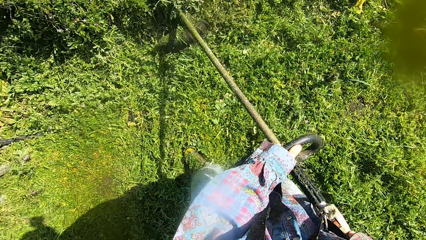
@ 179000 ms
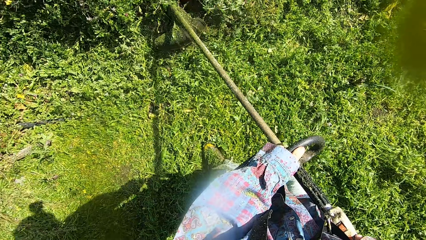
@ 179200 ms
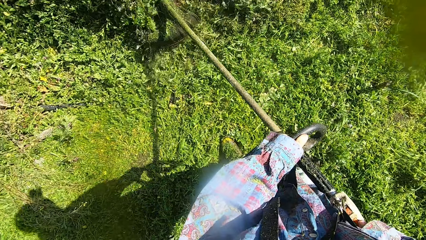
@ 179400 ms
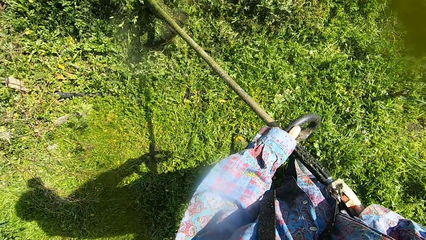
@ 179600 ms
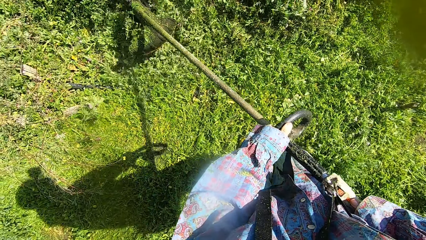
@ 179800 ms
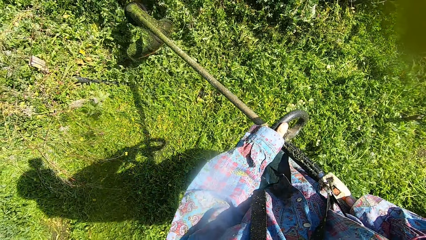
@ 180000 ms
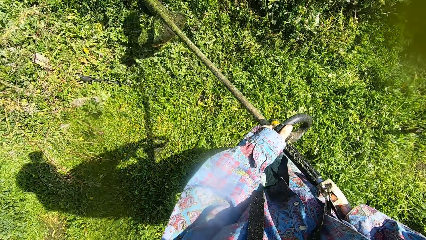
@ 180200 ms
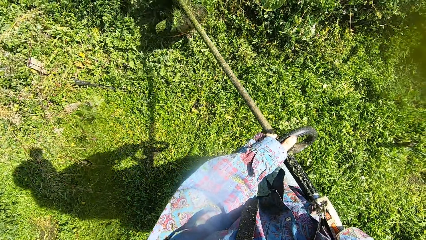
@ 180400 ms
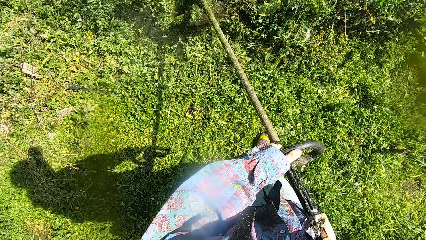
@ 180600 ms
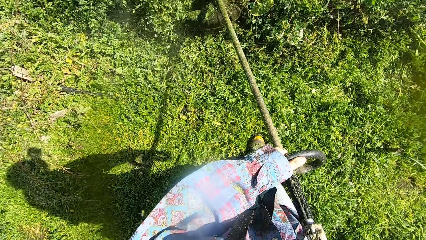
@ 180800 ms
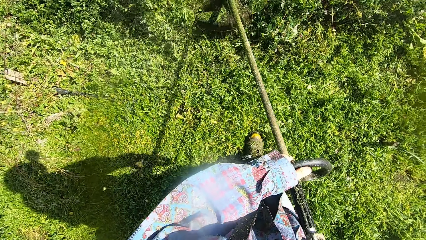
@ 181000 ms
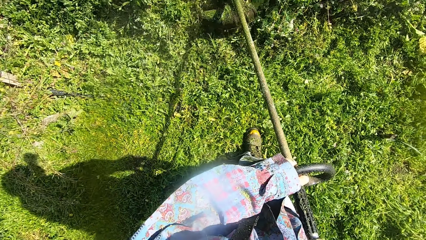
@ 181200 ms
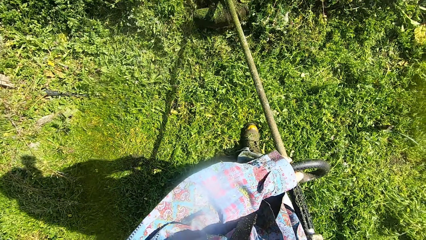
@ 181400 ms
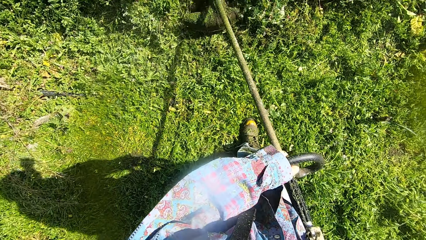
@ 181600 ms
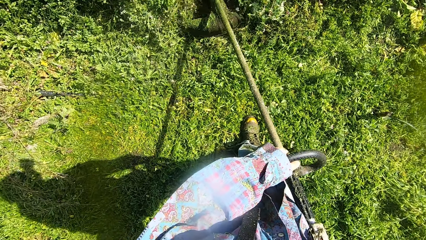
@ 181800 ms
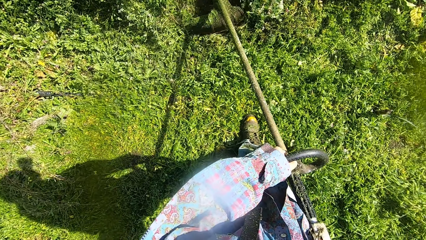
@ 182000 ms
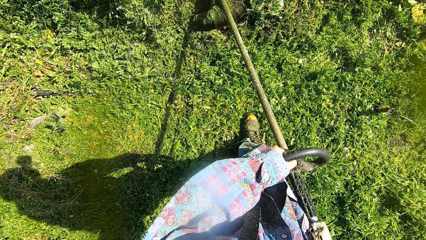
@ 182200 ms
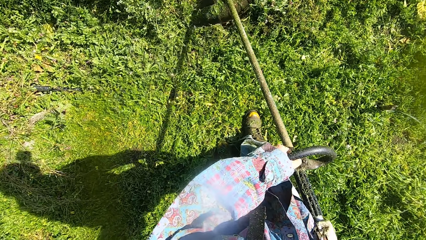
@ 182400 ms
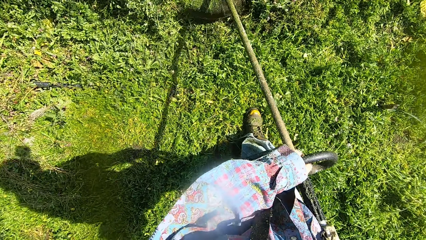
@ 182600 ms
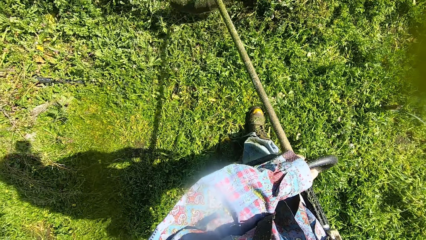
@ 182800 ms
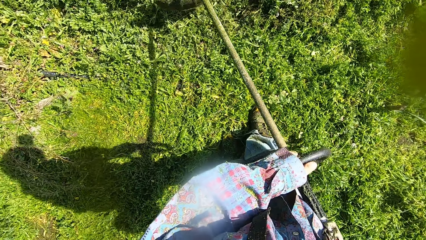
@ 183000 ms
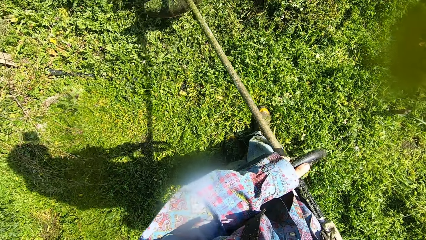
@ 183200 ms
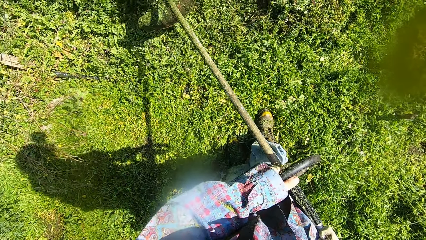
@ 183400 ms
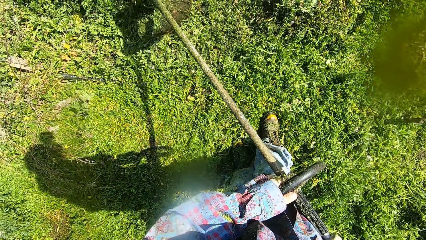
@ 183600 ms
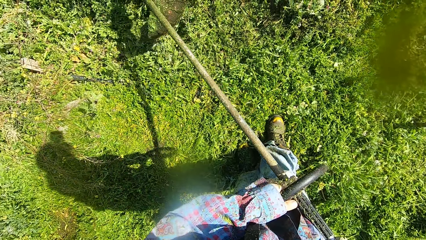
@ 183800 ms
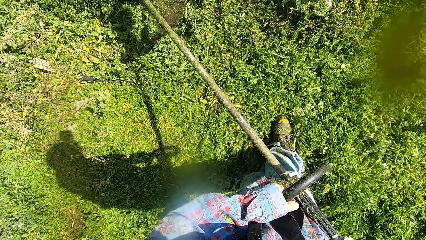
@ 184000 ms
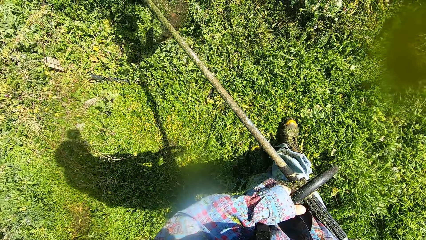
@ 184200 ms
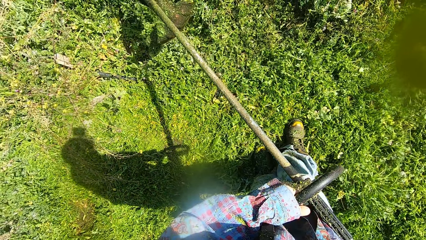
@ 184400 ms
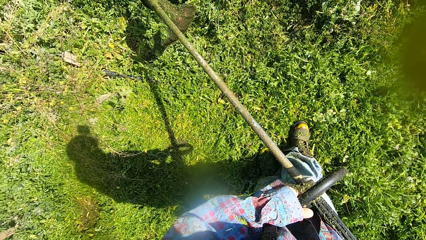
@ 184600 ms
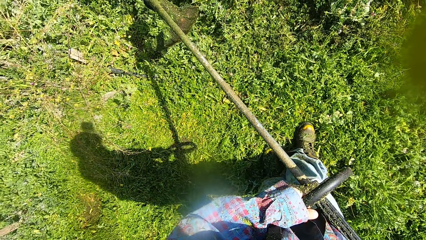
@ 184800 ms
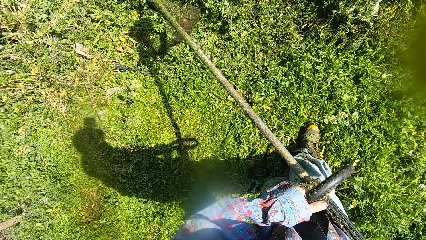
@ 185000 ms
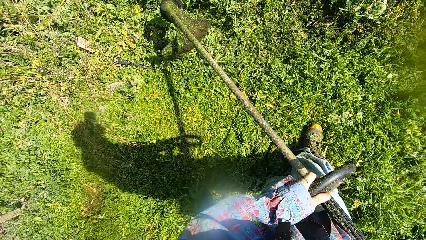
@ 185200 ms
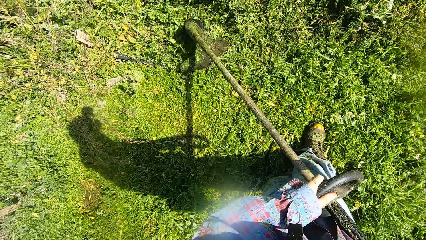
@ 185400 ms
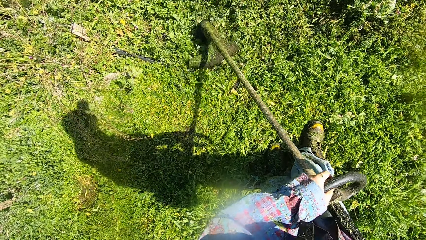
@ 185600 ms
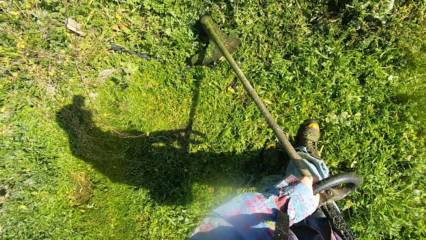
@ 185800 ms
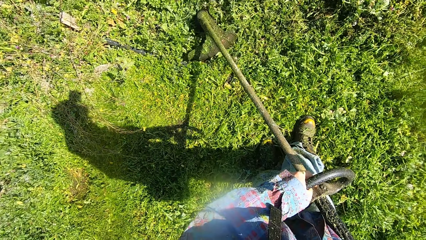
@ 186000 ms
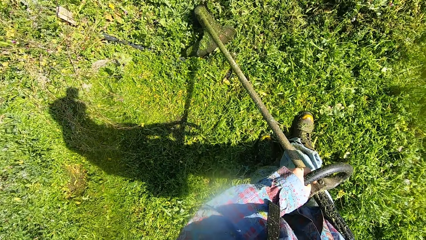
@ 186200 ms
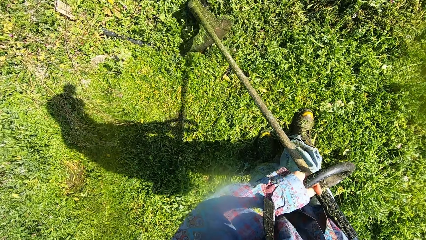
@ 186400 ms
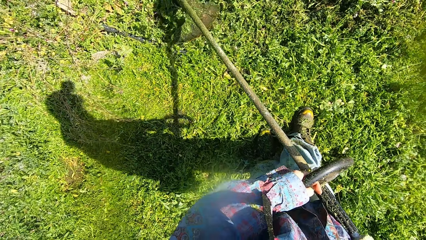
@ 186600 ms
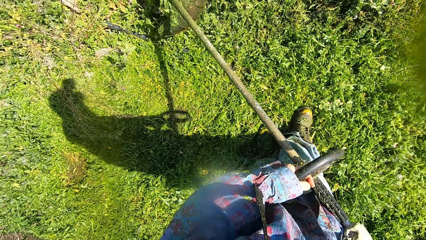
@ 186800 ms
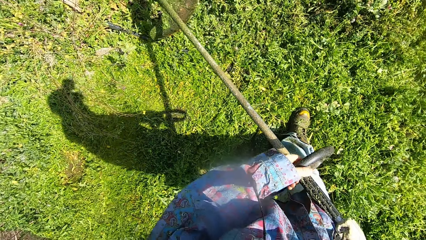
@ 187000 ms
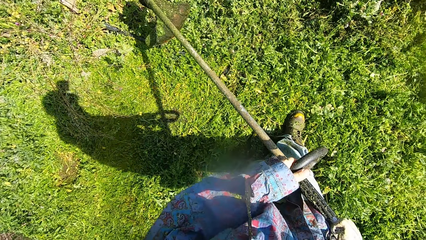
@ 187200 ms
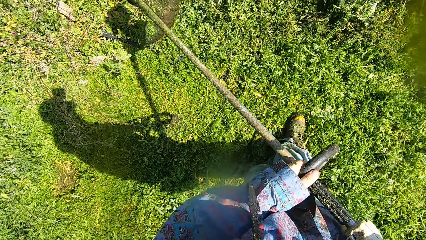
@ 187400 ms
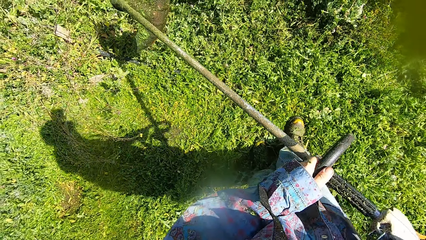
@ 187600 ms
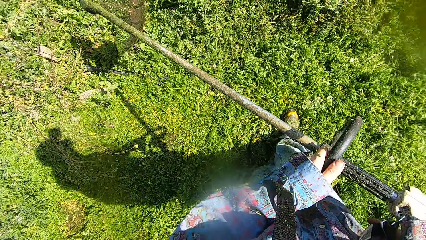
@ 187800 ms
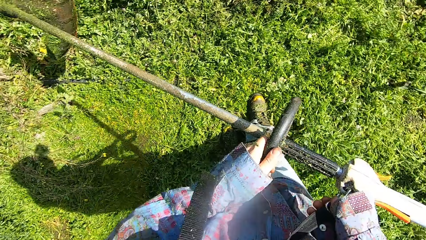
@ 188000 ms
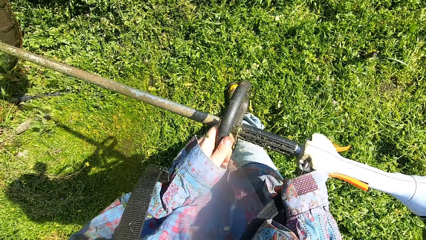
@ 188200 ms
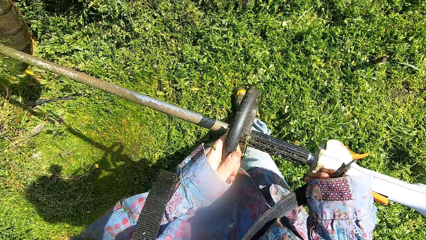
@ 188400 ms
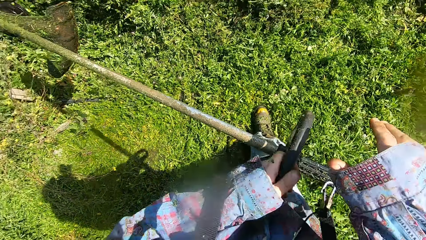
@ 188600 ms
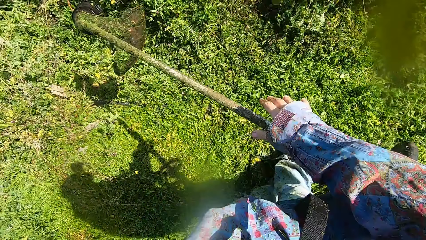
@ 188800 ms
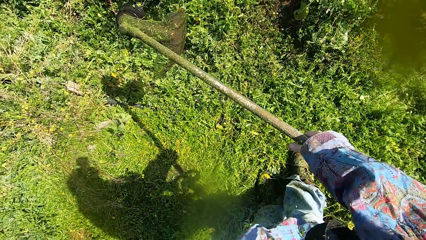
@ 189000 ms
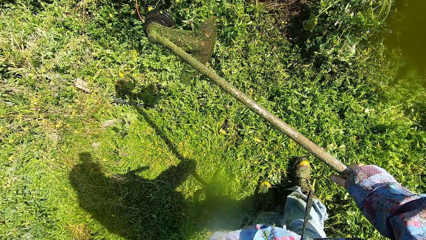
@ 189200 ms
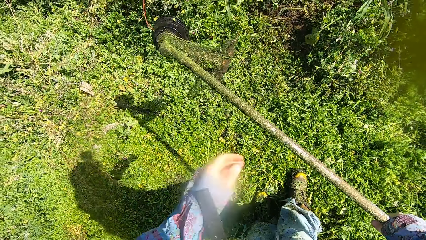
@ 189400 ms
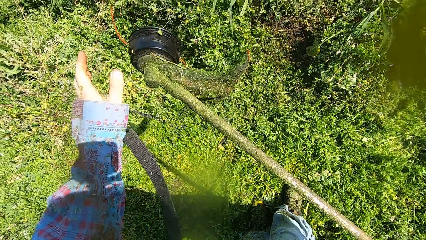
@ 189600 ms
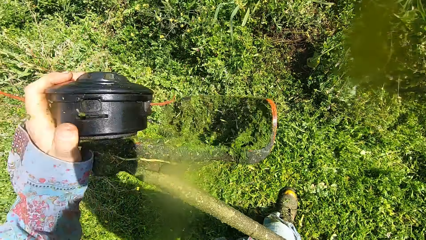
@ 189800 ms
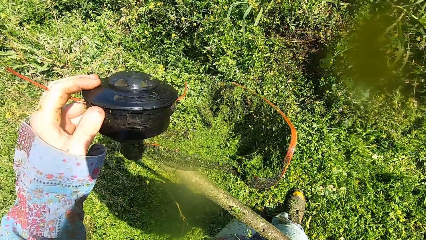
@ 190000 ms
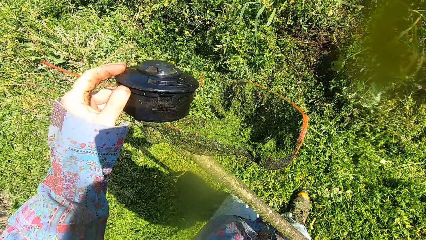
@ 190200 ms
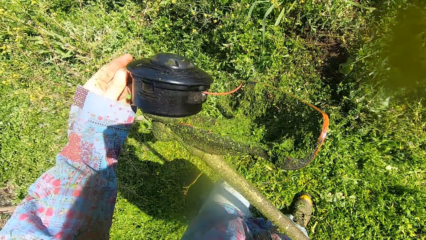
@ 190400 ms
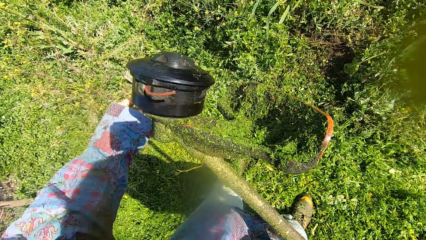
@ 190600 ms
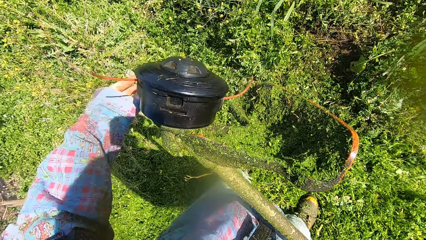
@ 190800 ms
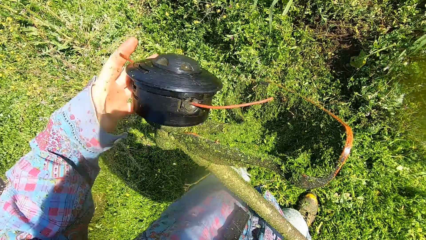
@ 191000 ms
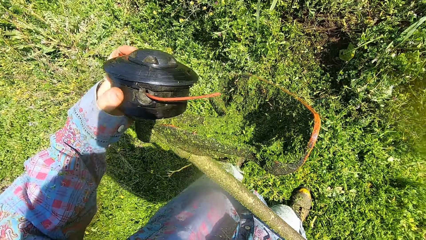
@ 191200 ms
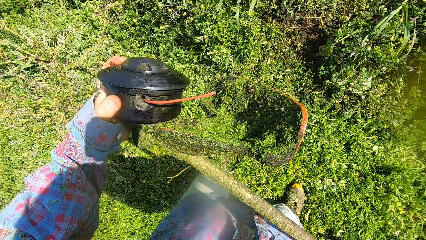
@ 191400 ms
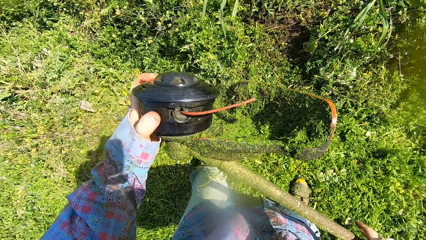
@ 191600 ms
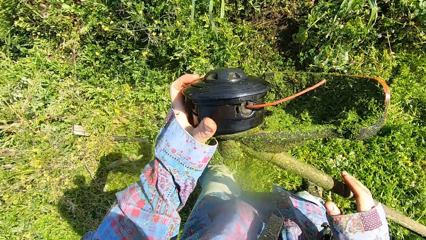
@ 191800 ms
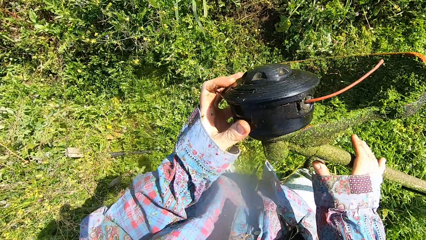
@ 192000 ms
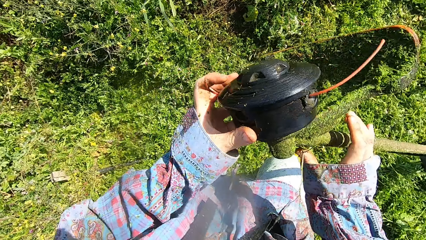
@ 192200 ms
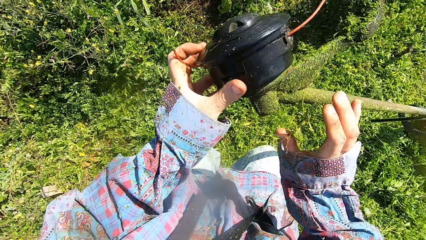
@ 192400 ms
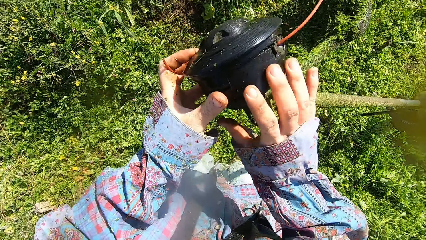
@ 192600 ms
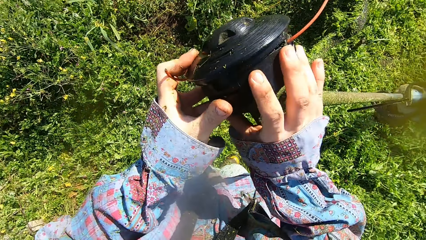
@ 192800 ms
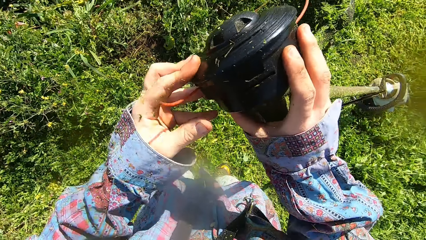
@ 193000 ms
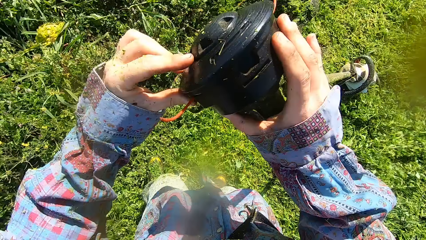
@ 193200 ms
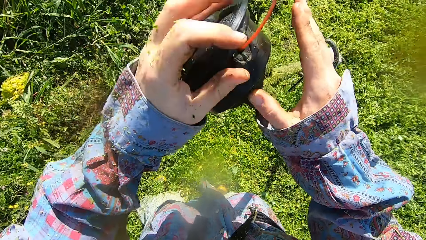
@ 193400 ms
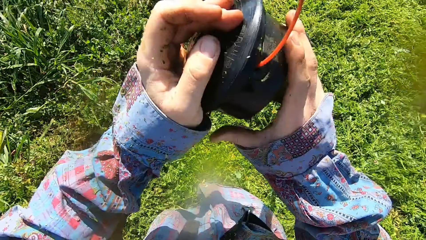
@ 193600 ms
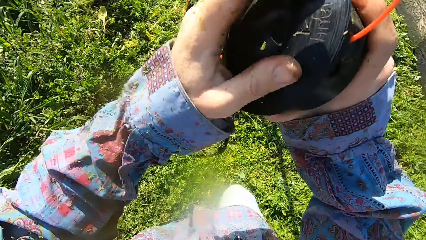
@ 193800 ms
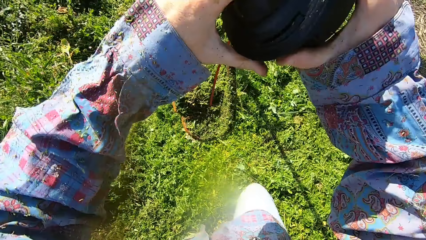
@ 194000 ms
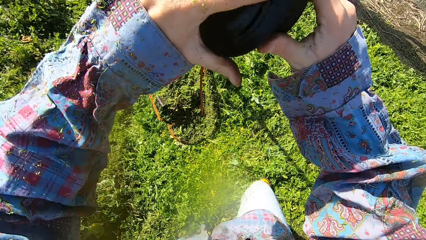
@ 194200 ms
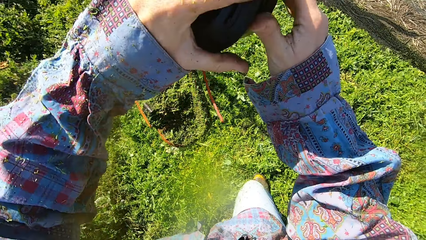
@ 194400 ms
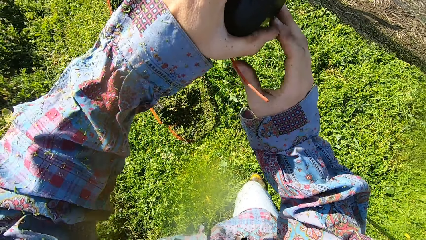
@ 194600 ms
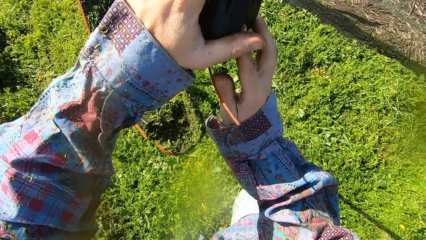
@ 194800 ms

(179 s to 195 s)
The camera wearer stops walking. He stops cutting the grass and turns off the grass cutter. He unhooks himself from the lawn mower with his right hand and lifts the cutting end of the lawn mower. He adjusts the rotor of the grass cutter. He checks the gear head of the grass cutter. He struggles to open the gear head.
